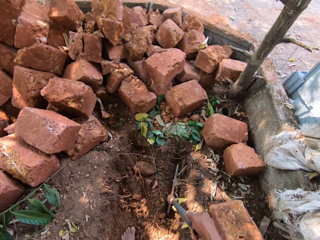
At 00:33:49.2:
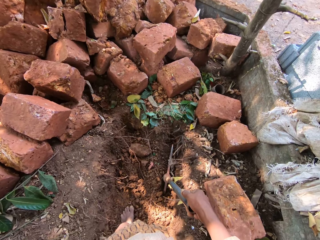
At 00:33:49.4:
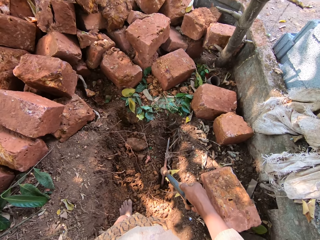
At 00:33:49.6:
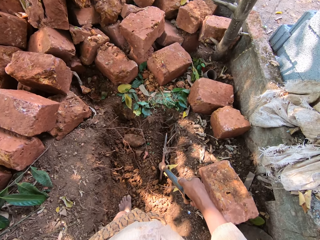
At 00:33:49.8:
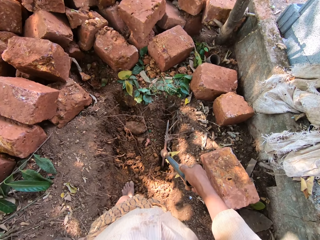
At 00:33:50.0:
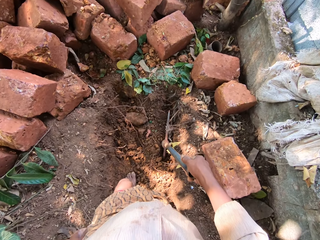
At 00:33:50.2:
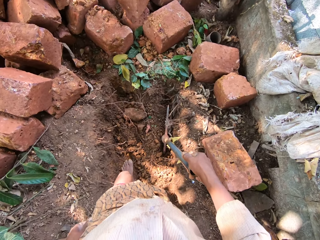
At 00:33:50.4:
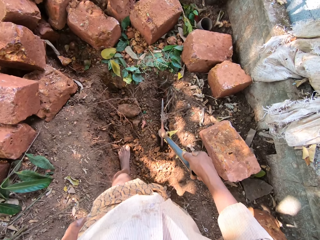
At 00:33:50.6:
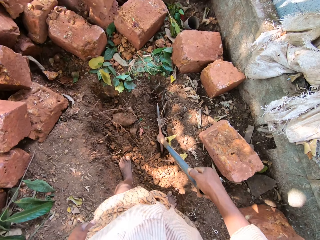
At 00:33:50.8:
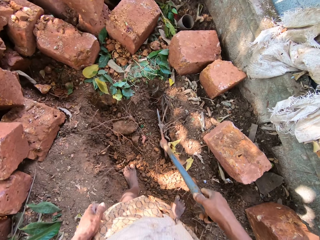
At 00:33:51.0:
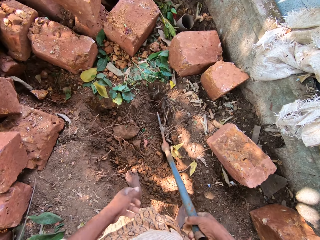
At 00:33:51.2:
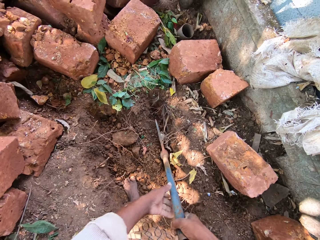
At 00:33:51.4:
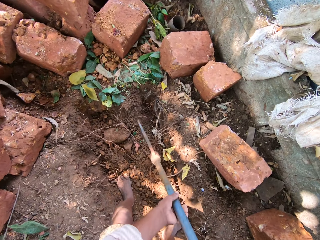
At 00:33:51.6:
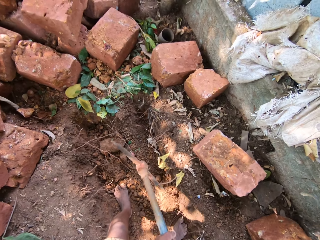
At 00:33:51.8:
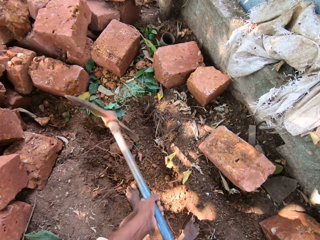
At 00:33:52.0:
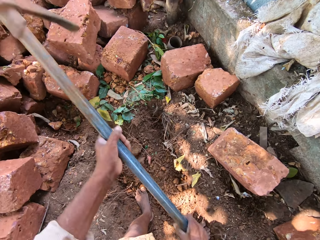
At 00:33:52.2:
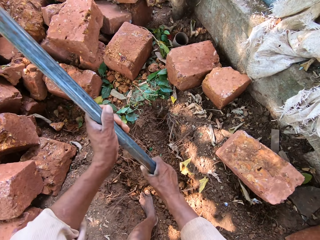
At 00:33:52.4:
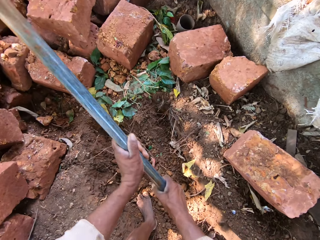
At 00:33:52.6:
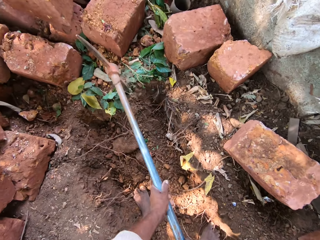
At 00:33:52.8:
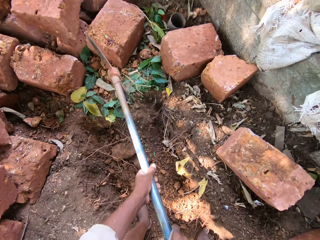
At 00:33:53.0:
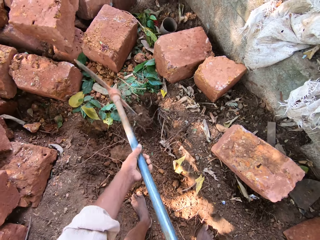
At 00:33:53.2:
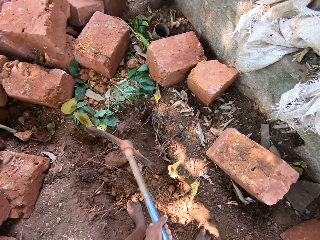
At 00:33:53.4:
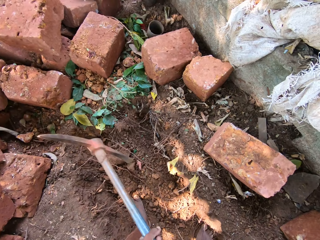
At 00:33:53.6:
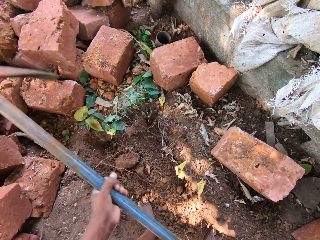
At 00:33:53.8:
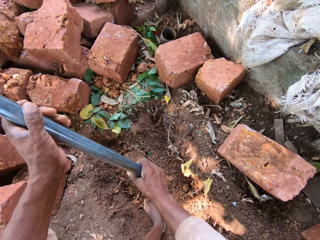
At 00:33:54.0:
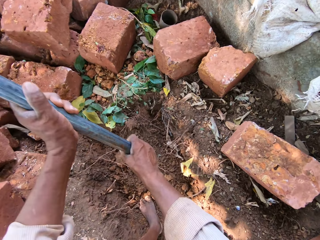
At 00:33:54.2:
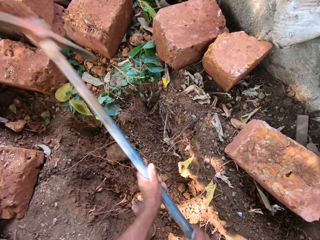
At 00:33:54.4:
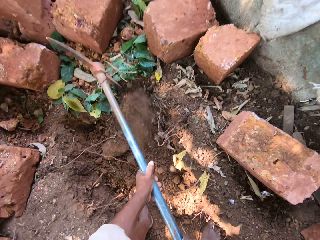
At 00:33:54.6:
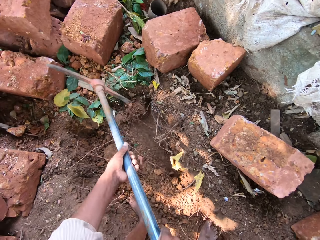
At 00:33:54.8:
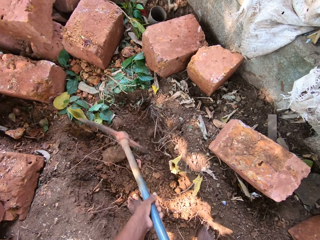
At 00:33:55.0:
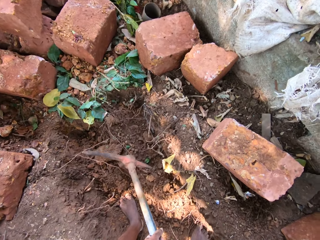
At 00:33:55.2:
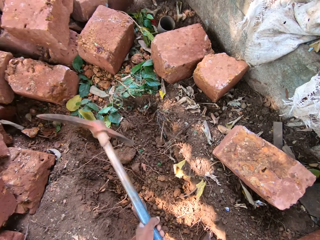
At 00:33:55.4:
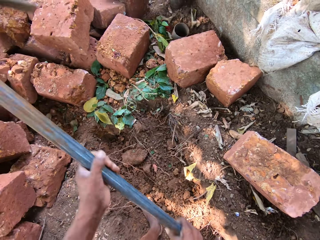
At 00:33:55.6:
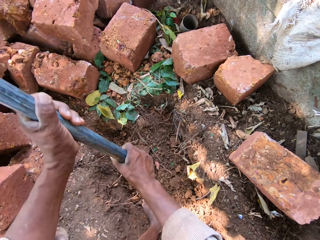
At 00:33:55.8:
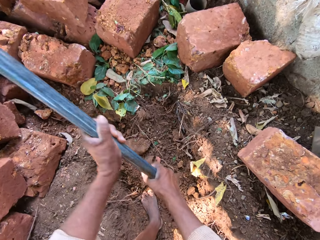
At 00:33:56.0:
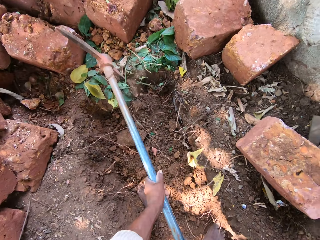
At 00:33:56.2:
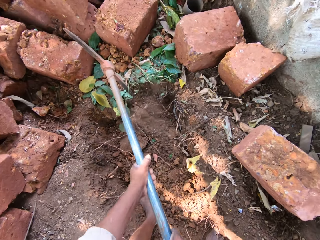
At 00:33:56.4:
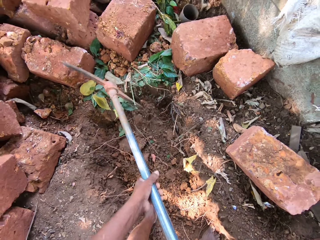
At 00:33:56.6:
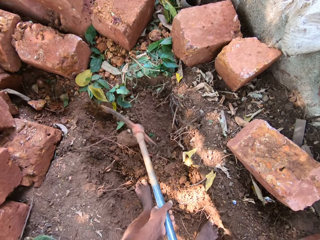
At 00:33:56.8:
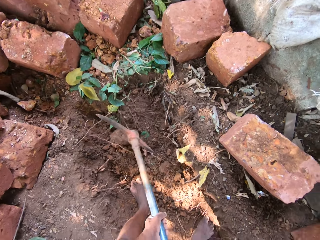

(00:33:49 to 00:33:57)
The camera wearer breaks the ground with the pickaxe in both hands.

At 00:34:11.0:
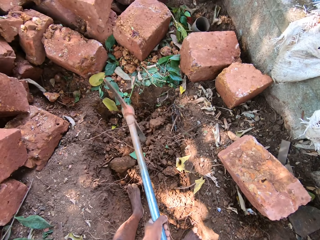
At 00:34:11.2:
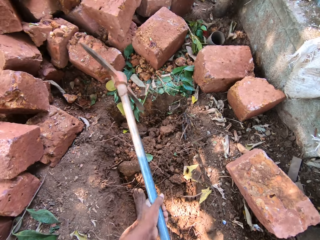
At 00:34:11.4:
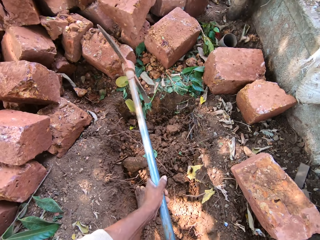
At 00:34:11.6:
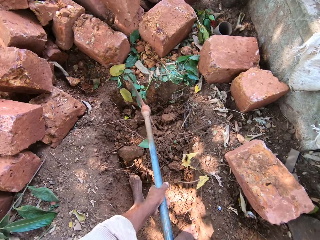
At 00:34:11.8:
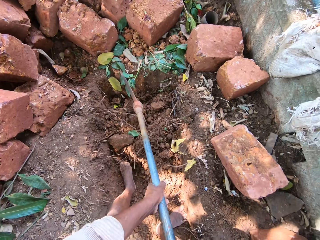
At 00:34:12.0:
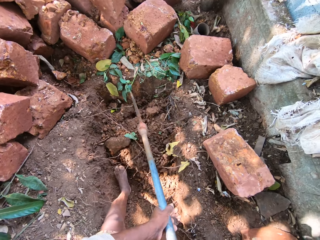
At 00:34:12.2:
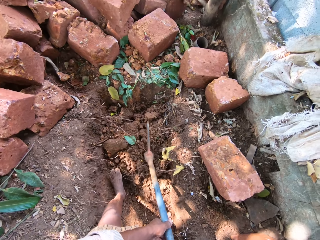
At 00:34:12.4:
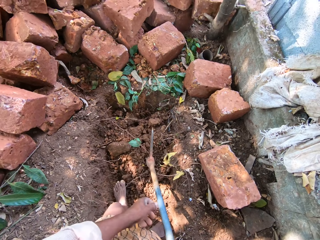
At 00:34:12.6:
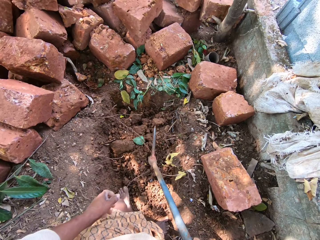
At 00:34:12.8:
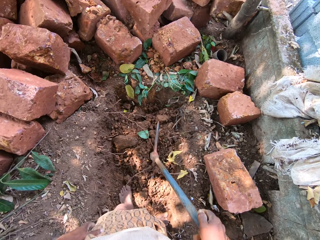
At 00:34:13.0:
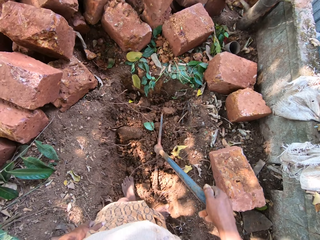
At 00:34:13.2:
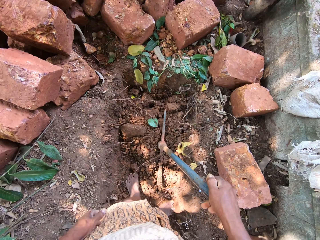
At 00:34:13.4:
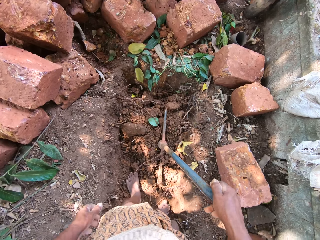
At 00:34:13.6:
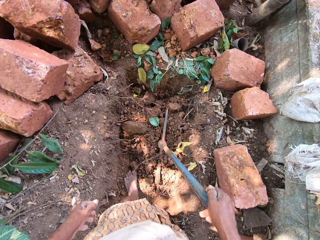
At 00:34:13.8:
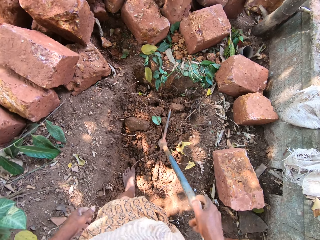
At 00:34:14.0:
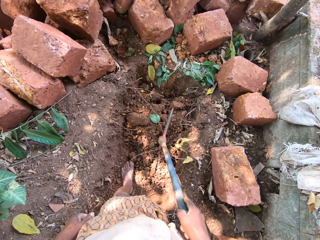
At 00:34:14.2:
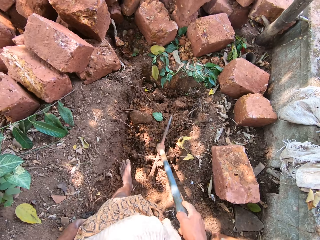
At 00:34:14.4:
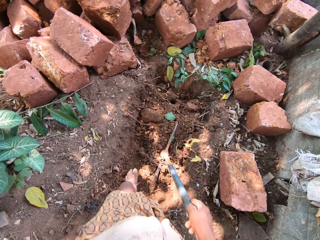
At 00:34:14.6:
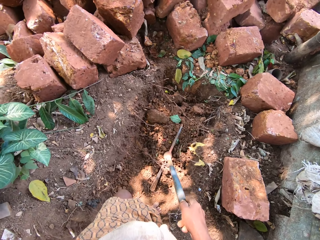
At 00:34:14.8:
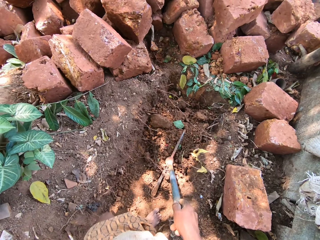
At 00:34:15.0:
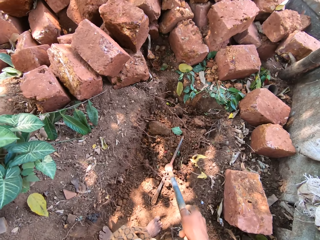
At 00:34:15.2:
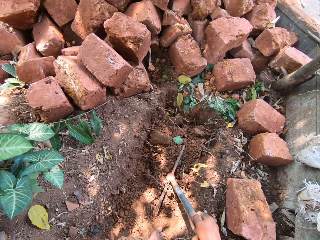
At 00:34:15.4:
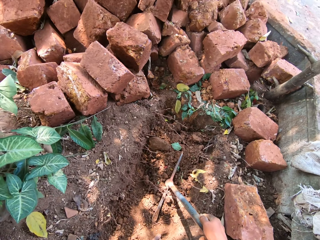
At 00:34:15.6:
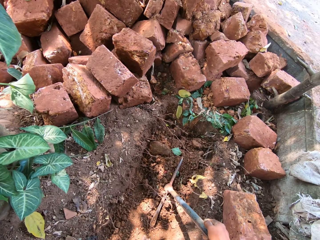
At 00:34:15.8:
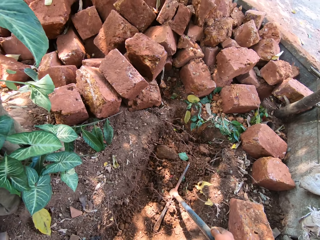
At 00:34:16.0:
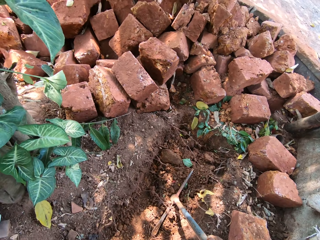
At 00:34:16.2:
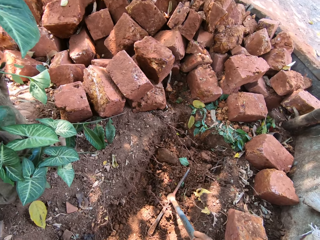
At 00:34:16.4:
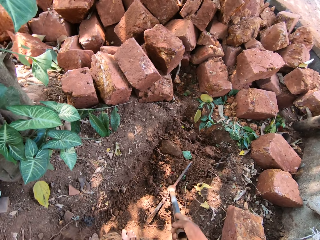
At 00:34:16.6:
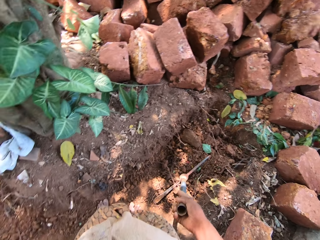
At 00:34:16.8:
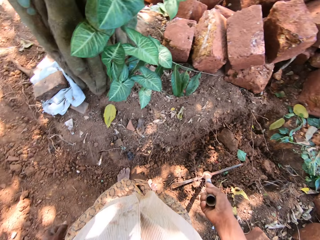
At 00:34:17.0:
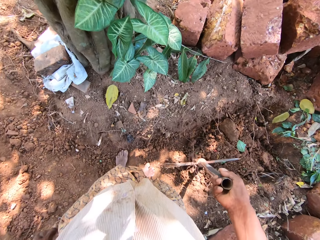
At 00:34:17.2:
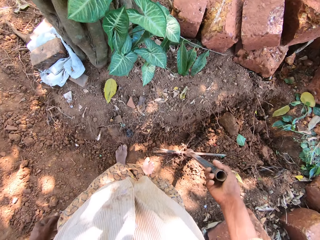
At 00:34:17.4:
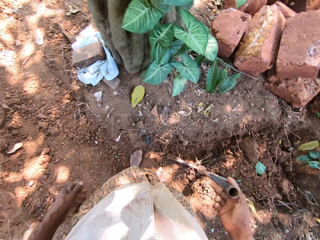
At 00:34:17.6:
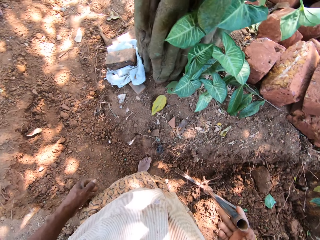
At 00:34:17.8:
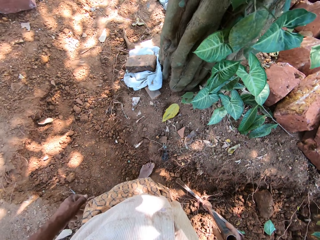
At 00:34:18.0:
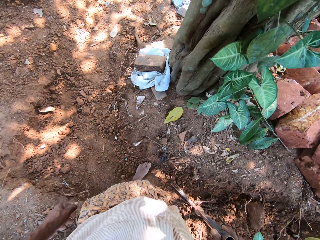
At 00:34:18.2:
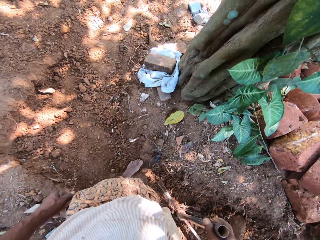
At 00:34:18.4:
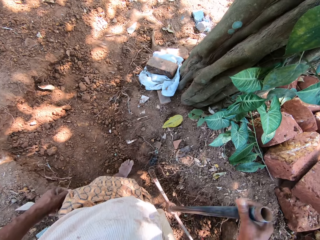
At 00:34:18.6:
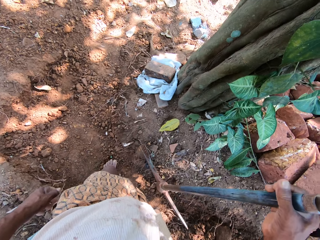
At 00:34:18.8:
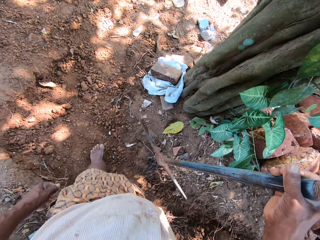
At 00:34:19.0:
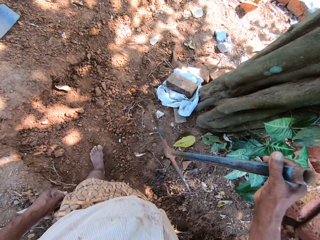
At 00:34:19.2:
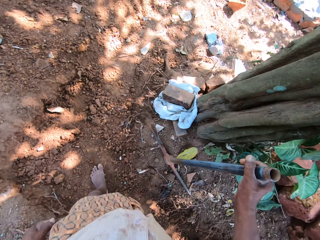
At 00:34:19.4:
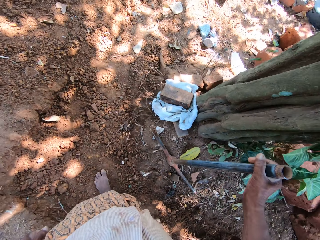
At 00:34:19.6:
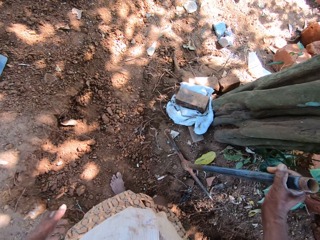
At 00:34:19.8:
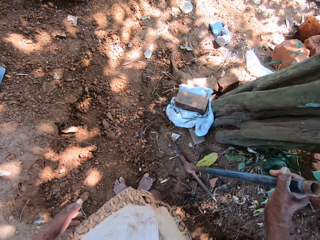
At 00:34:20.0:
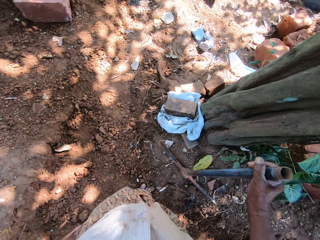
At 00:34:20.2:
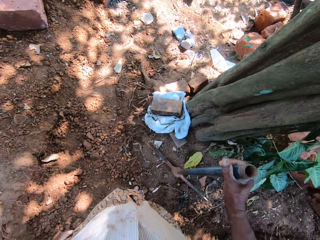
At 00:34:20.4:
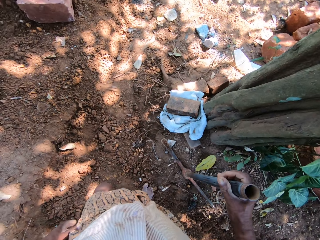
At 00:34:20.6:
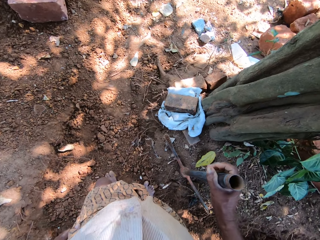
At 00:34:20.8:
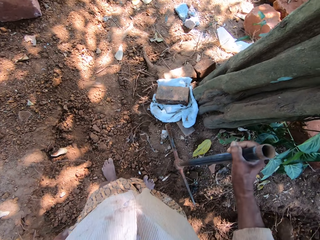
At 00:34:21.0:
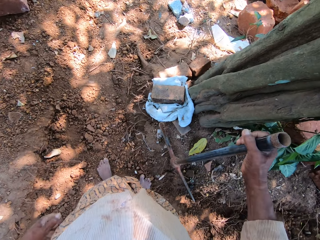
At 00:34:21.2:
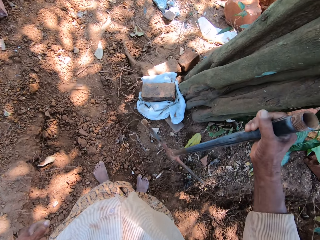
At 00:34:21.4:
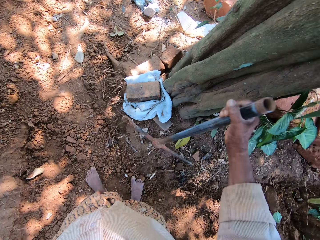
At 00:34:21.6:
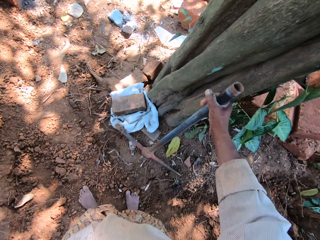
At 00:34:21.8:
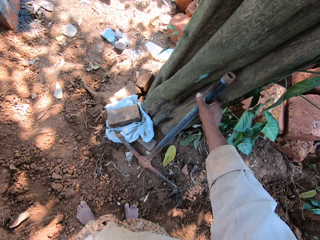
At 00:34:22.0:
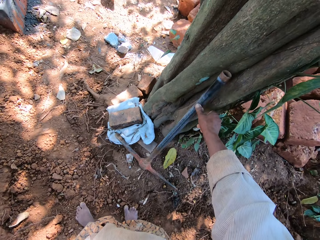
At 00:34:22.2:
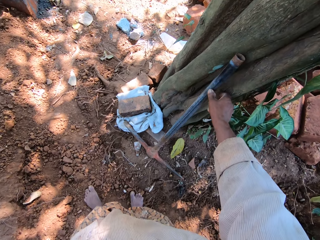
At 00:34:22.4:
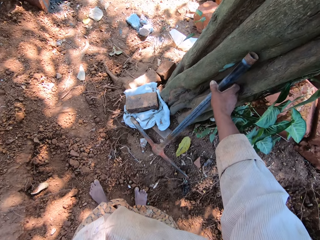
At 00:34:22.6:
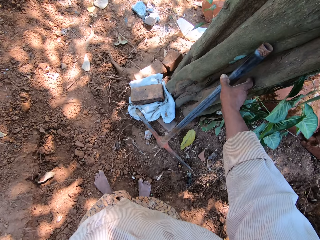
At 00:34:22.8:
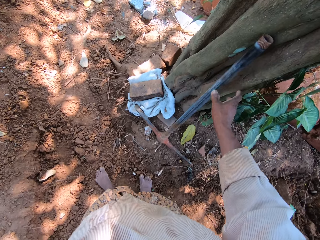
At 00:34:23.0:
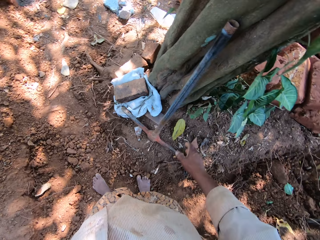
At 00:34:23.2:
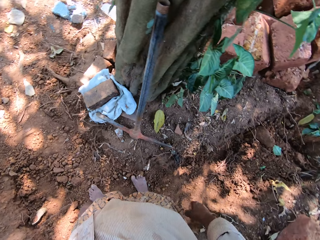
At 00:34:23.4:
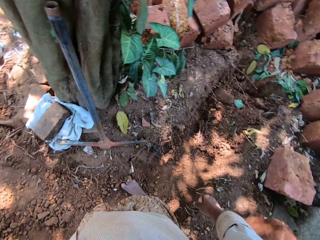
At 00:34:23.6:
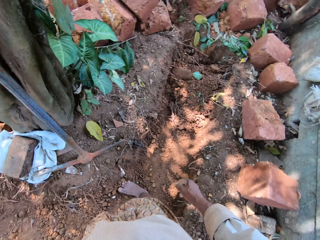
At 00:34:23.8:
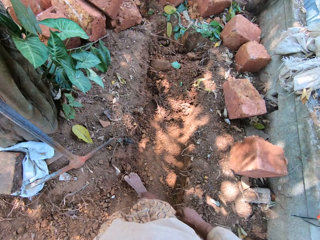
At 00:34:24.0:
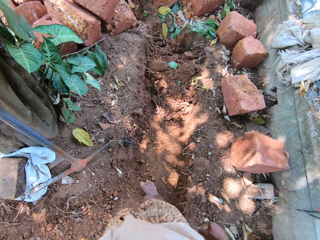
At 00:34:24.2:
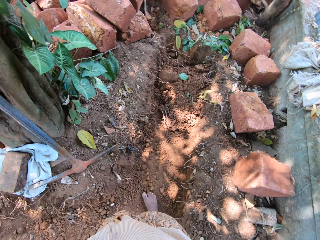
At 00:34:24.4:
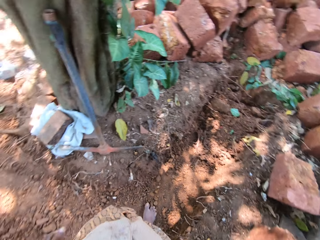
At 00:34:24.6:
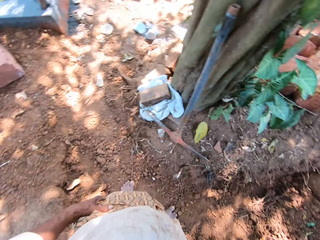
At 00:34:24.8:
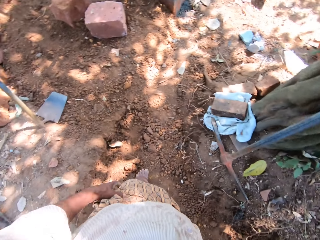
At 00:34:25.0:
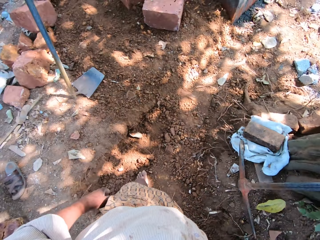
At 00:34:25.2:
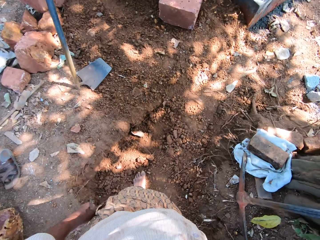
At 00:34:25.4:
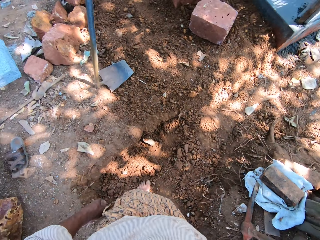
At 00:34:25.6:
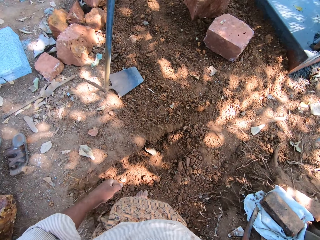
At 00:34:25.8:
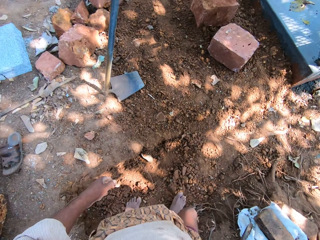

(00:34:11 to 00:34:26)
The camera wearer holds the pickaxe on the ground with his right hand. He stops to dig for a while. He lifts up the pickaxe. He drops the pickaxe aside on the tree with his right hand.
